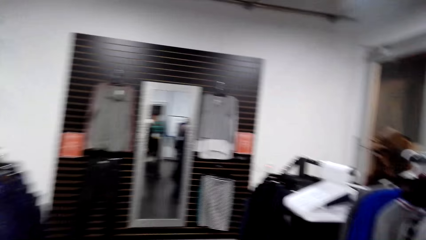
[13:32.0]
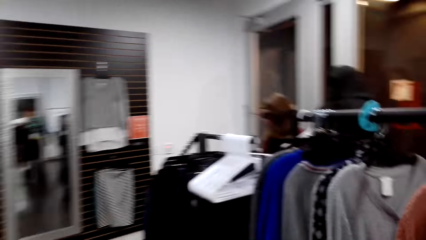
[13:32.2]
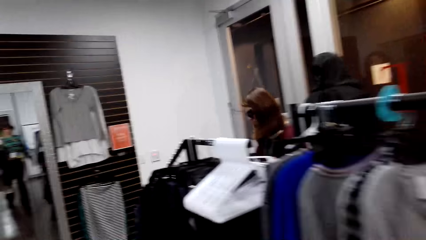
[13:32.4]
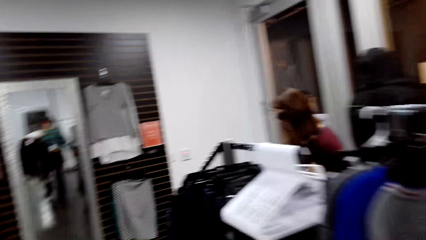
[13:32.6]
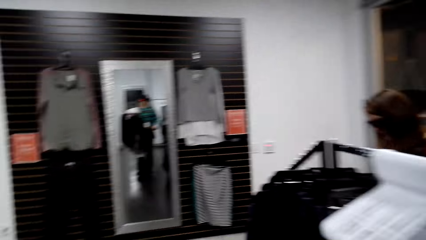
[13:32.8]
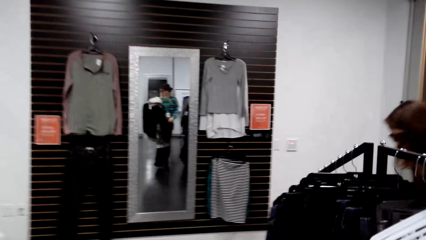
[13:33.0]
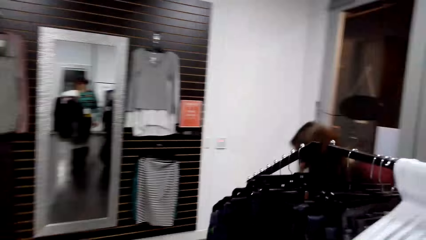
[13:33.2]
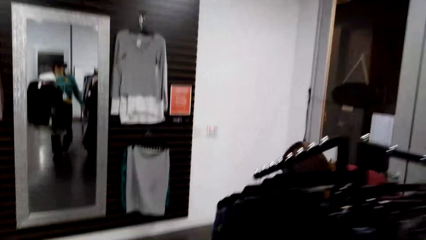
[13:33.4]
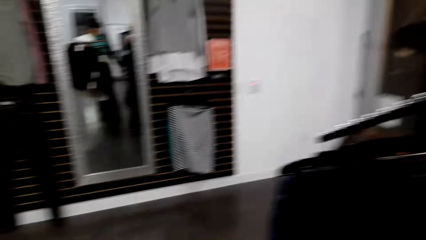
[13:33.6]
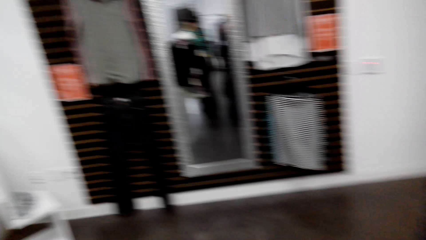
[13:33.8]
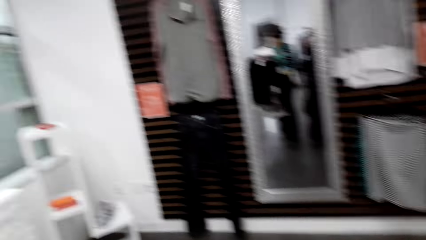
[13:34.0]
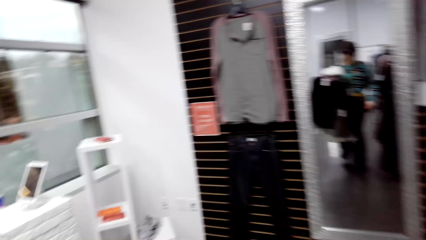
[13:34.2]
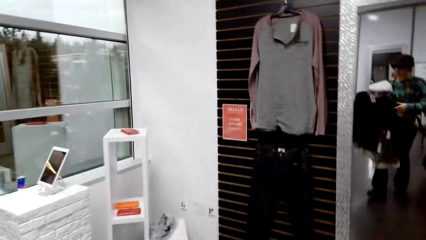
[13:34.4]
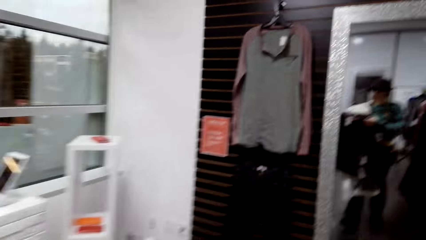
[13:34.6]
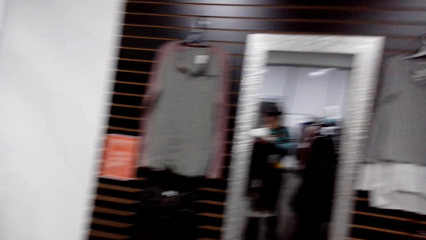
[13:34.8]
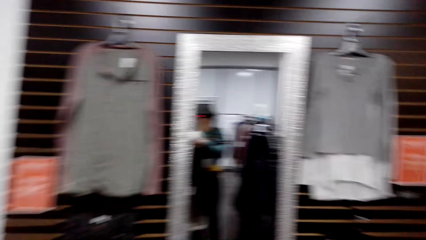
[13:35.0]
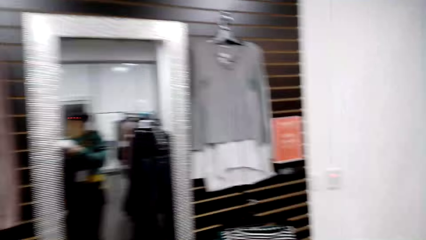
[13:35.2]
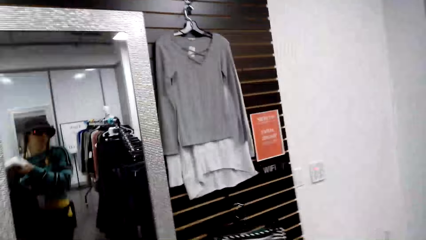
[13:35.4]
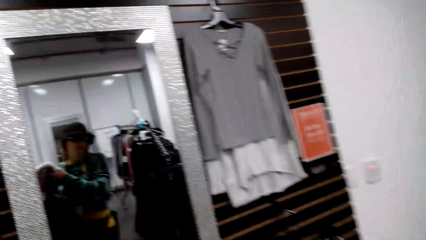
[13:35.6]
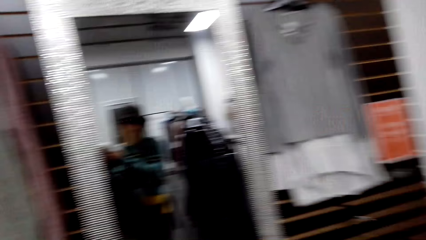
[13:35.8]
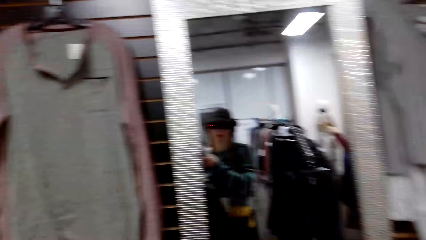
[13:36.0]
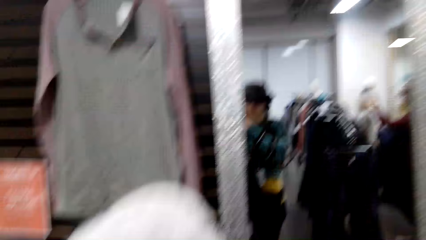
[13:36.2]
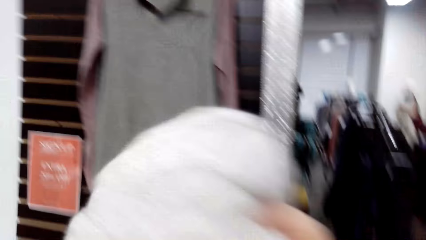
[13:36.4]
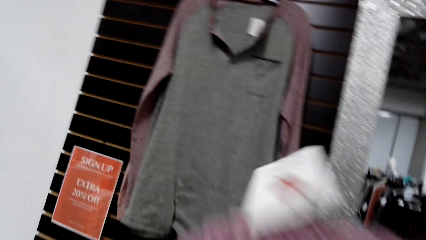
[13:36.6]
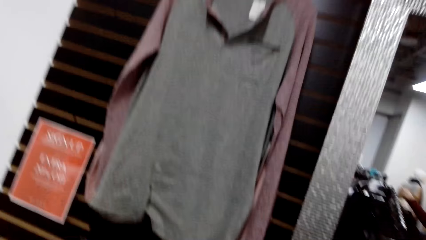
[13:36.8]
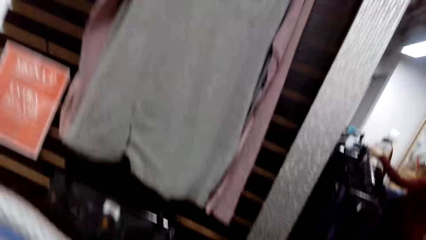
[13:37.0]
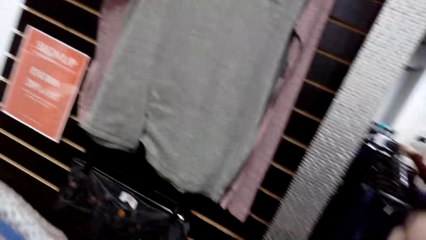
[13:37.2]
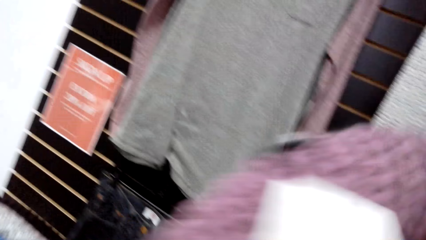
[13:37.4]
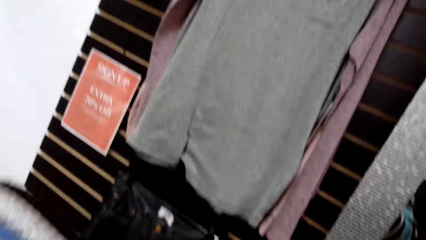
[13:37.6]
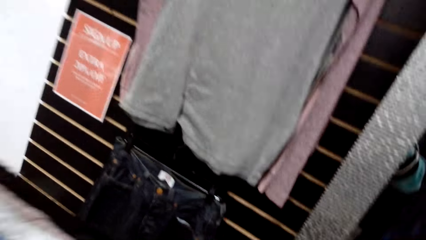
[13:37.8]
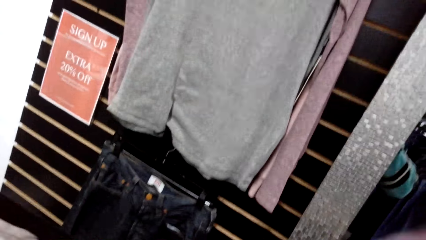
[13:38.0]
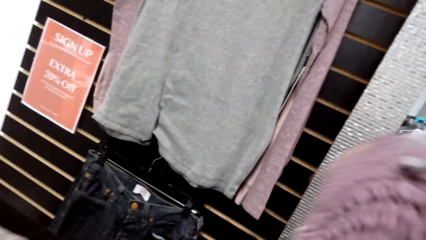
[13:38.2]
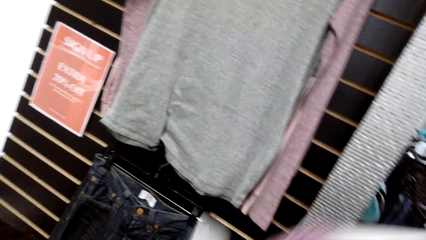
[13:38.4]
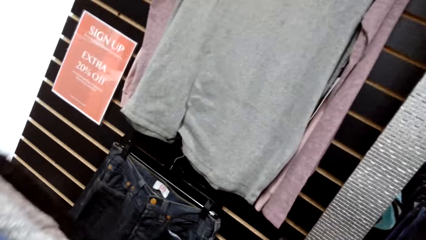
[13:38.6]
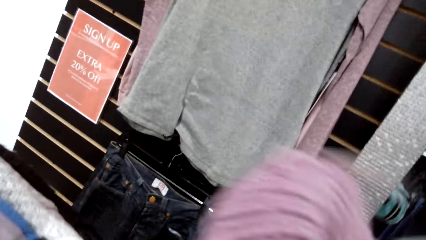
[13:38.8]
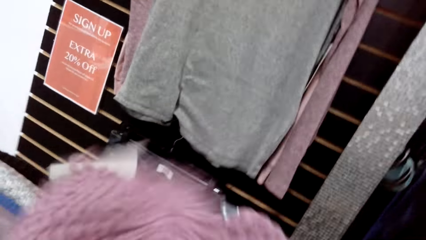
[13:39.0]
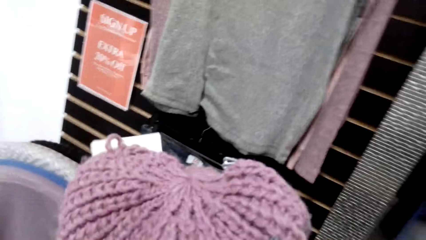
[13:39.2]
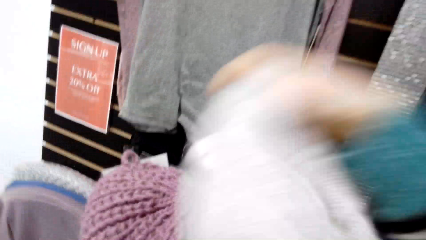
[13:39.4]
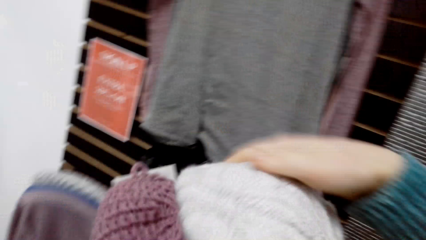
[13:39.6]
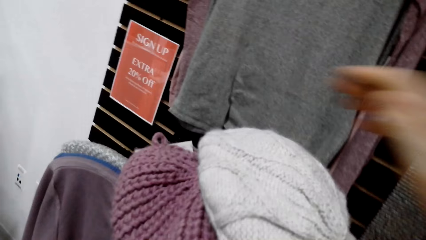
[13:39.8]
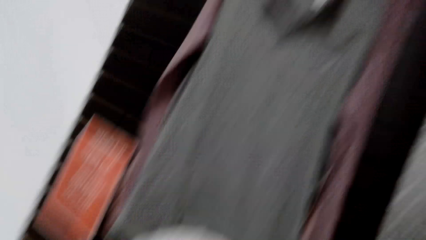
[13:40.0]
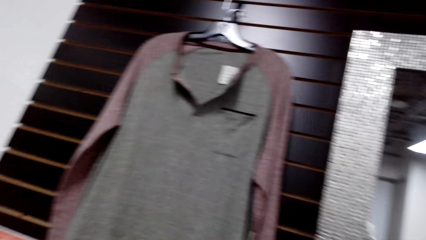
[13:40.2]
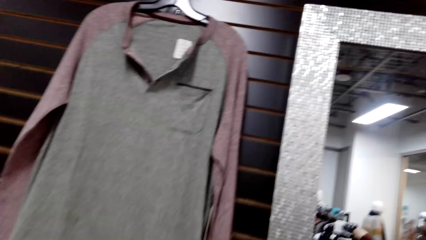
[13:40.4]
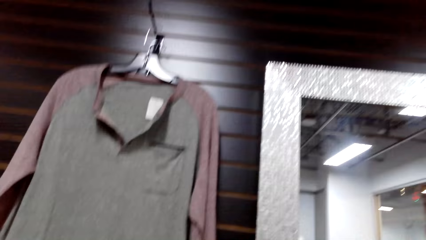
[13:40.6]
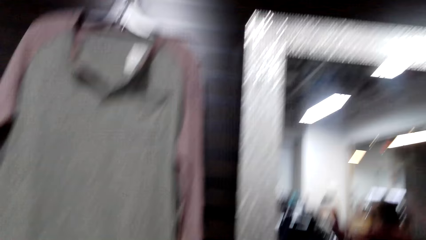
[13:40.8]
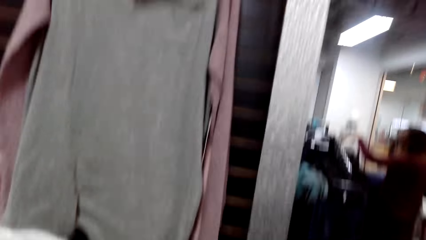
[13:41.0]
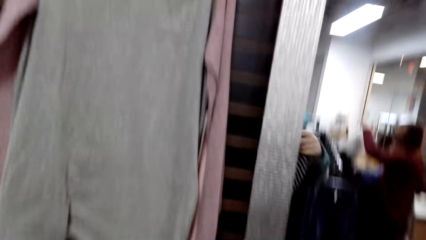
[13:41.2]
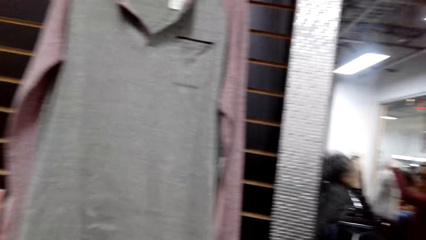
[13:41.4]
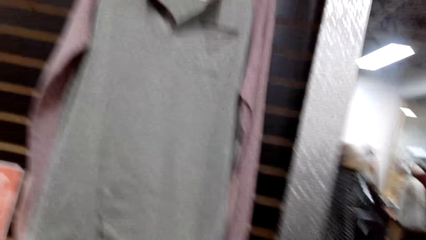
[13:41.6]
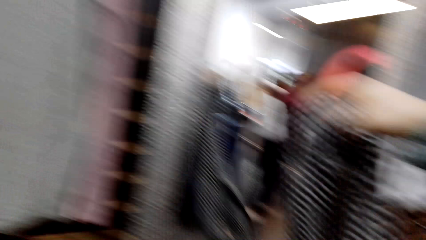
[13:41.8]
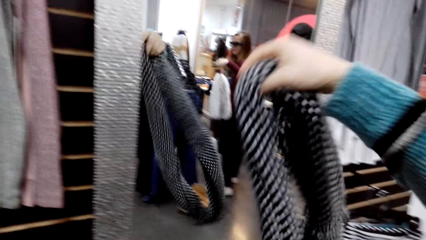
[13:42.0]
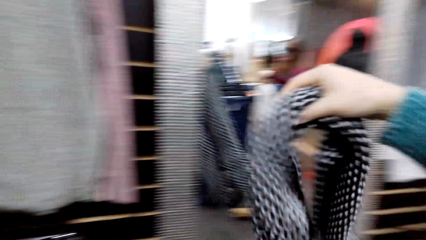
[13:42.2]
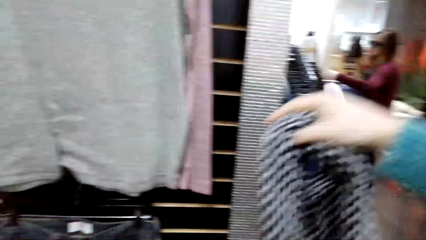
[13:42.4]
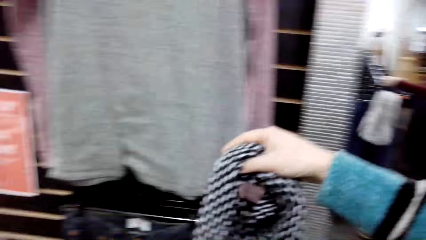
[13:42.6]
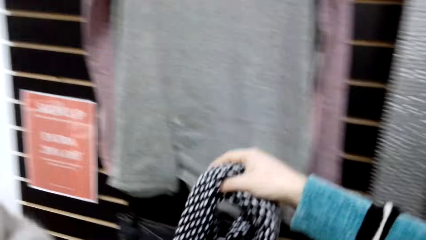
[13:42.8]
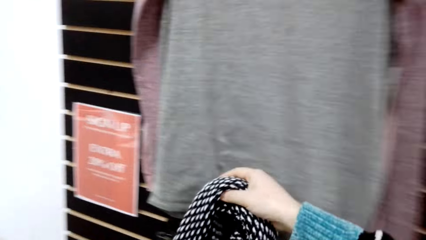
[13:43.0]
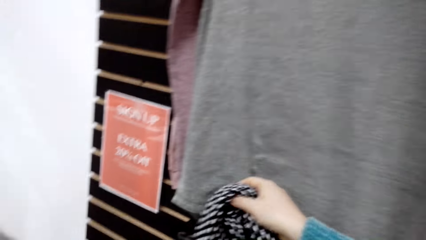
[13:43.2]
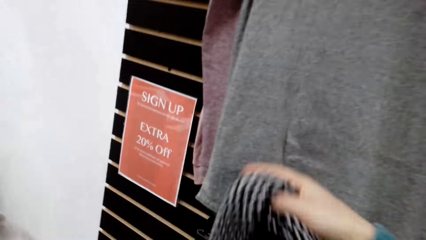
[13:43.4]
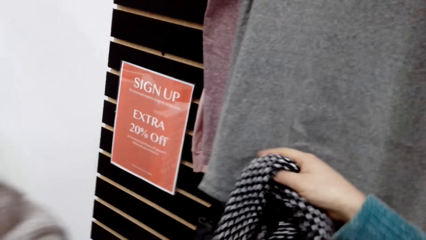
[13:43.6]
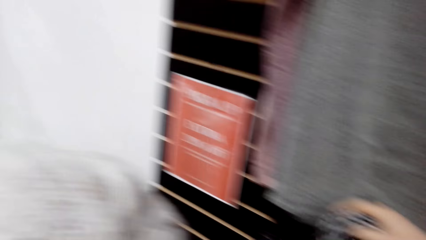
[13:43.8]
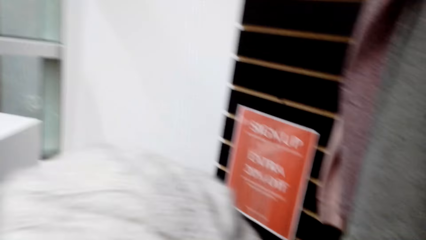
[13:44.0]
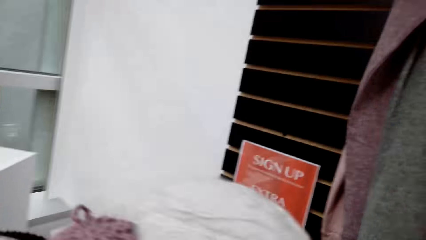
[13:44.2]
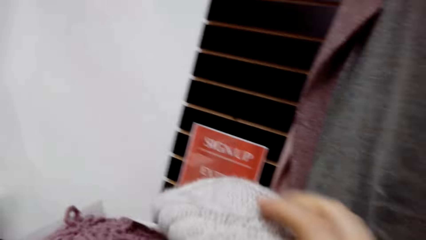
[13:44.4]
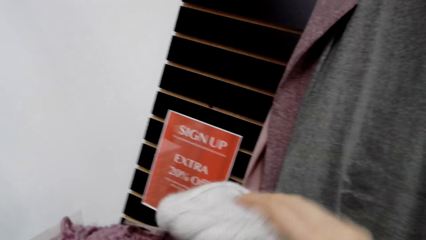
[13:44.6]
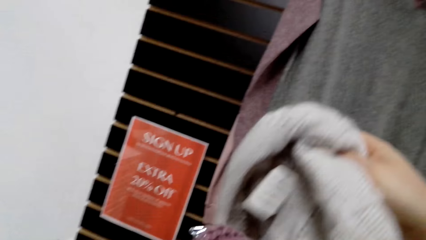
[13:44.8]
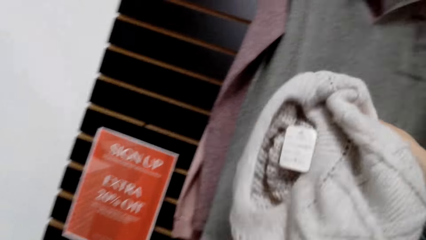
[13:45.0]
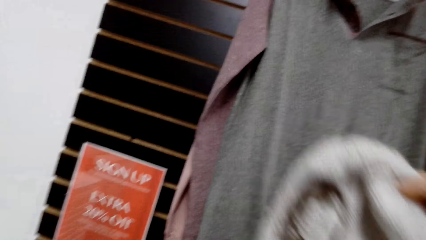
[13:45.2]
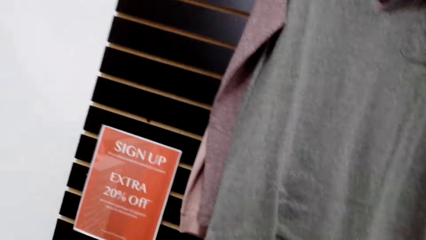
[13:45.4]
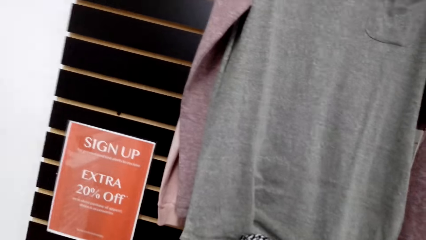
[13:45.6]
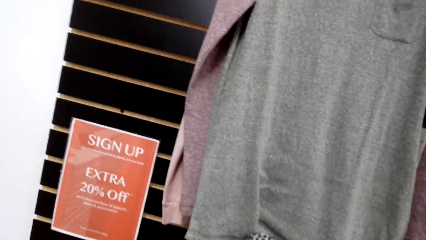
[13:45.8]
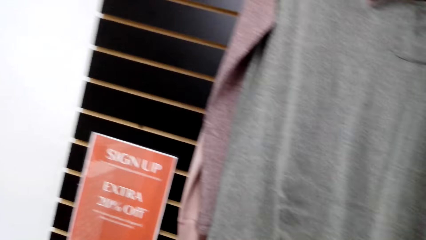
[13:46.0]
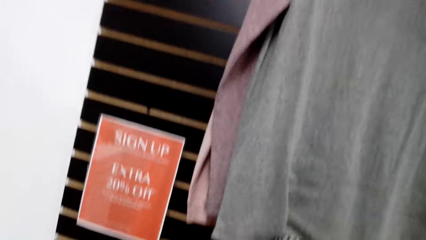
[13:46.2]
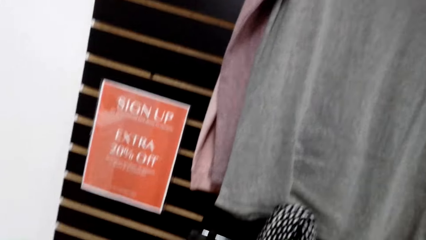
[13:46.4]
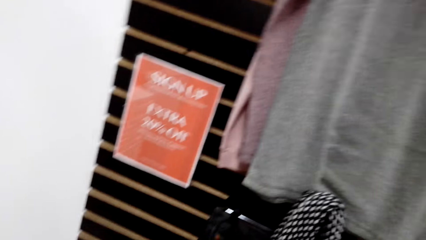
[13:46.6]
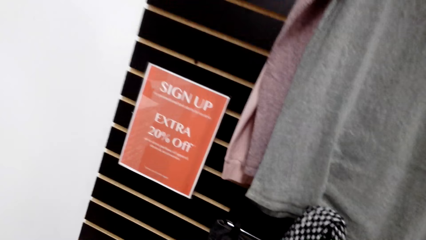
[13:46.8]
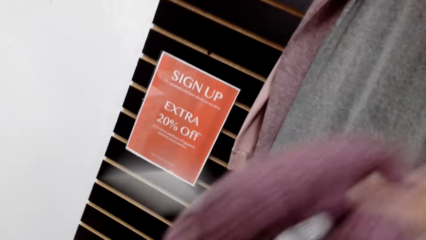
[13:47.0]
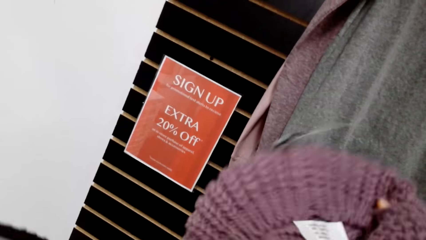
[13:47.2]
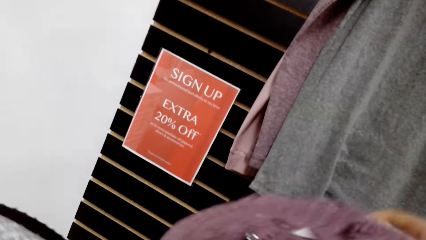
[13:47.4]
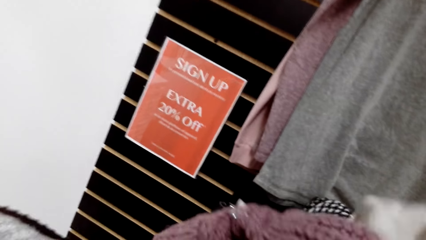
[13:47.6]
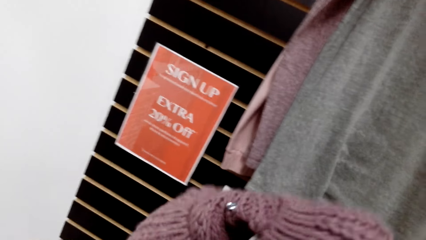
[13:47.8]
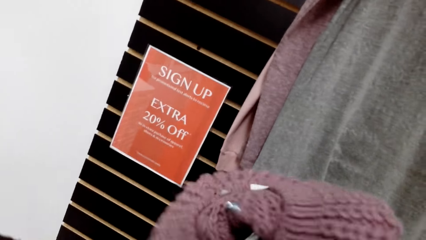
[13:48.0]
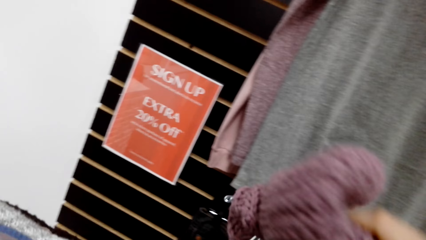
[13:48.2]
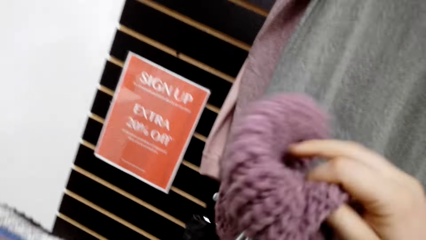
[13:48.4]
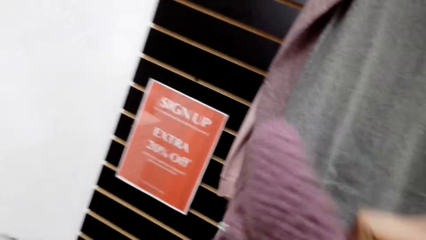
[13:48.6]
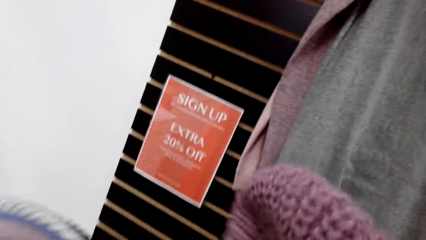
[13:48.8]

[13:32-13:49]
The camera wearer walks around. They touch the sweatshirt. They look at the selected clothes. They touch the winter cap. They touch the sweatshirt. They put the scarf on the clothes rack. They check the sweater.
